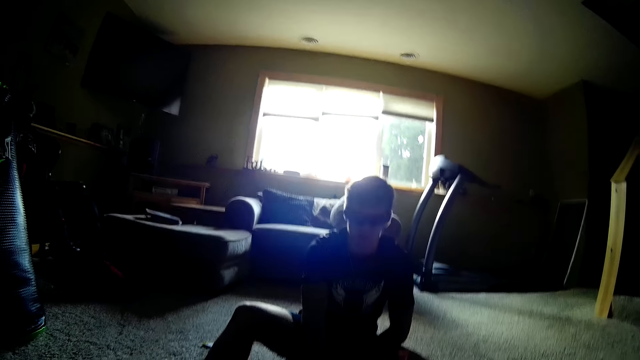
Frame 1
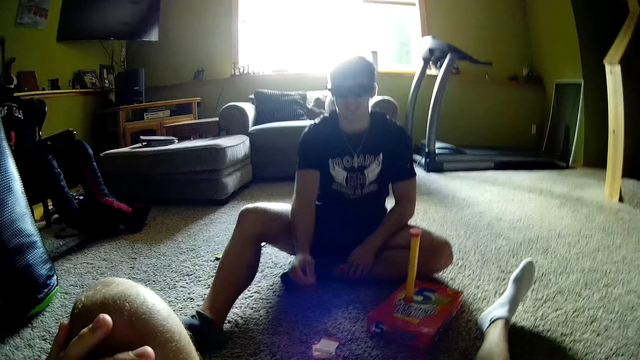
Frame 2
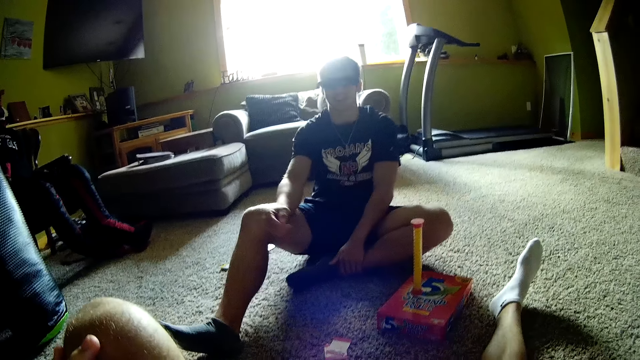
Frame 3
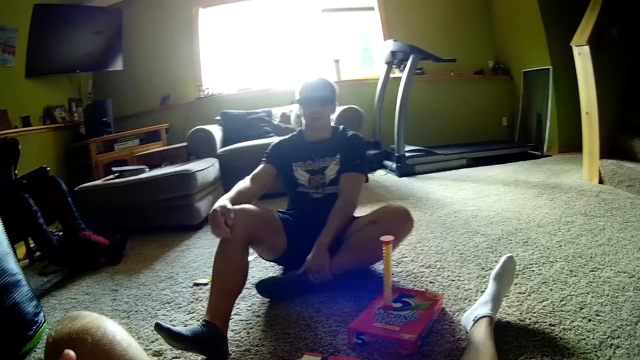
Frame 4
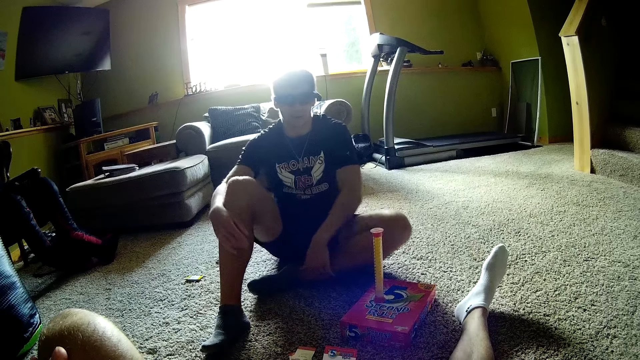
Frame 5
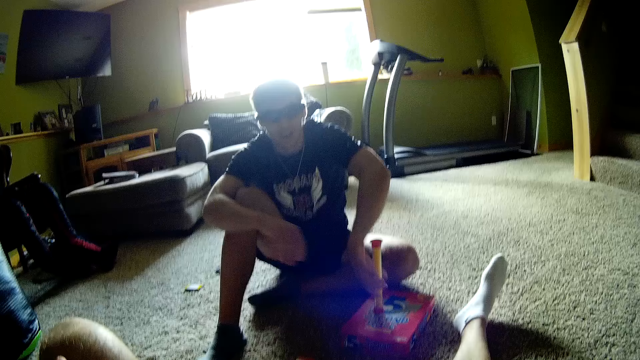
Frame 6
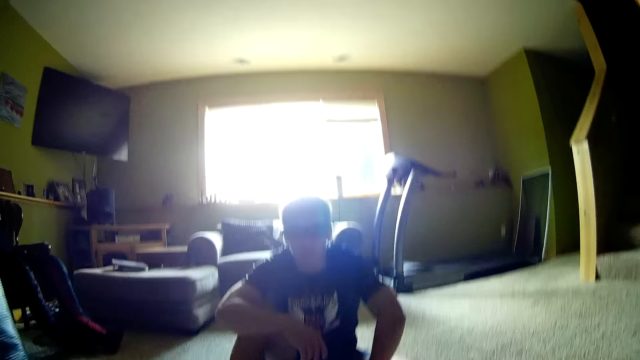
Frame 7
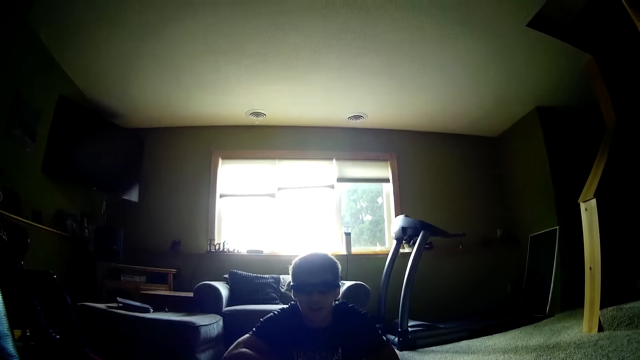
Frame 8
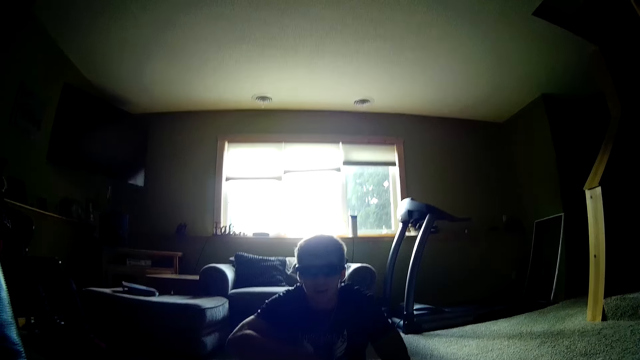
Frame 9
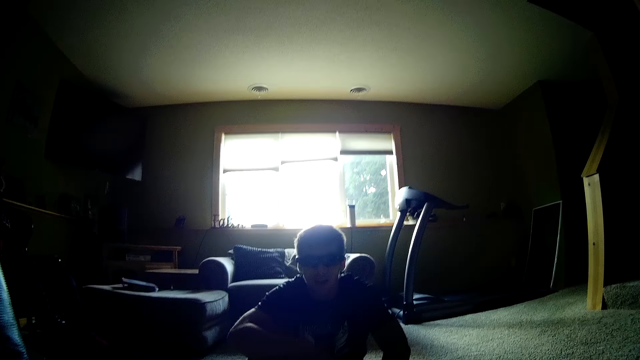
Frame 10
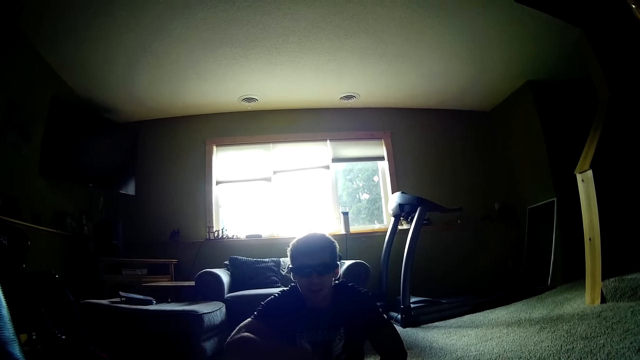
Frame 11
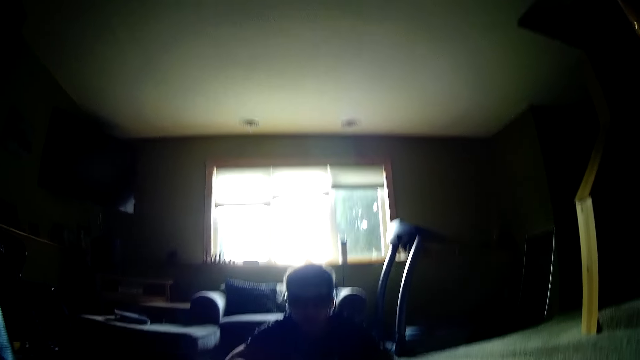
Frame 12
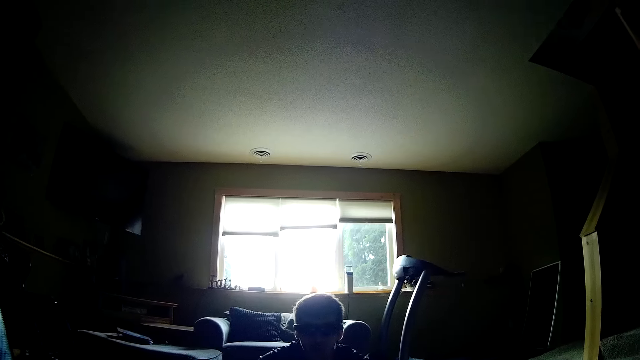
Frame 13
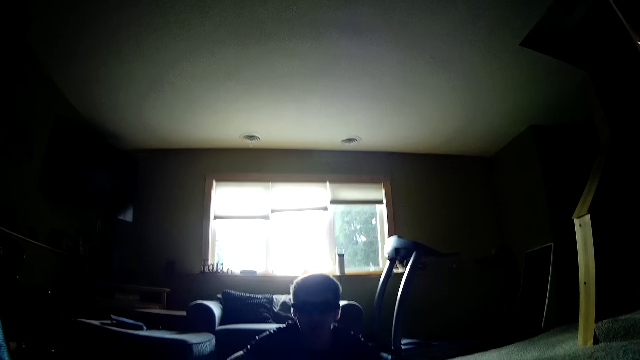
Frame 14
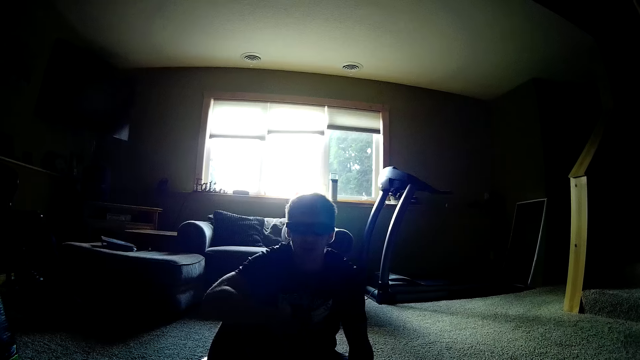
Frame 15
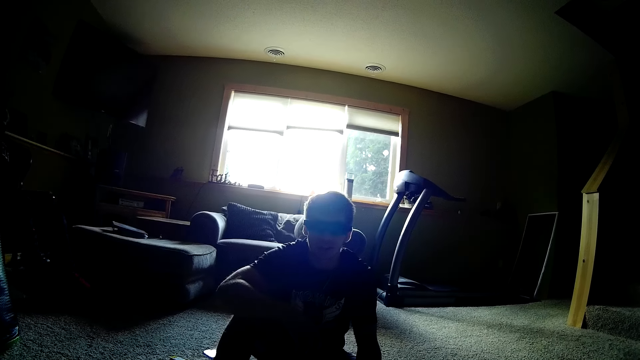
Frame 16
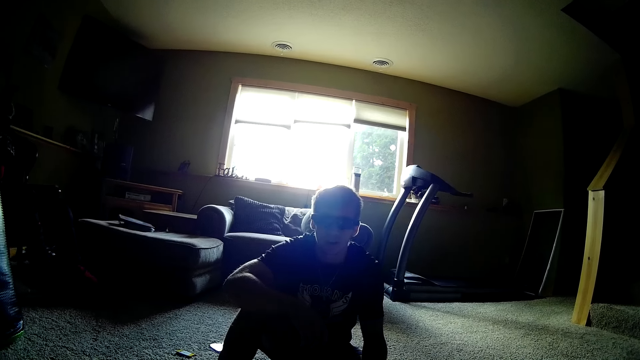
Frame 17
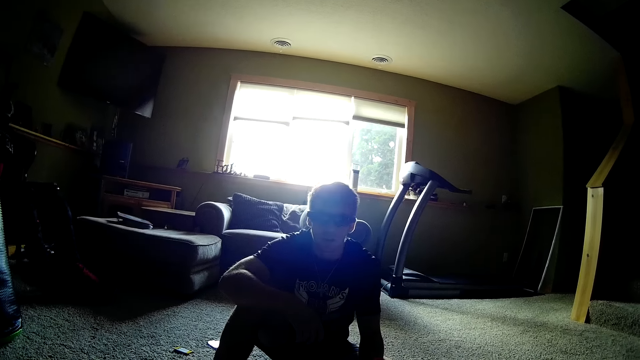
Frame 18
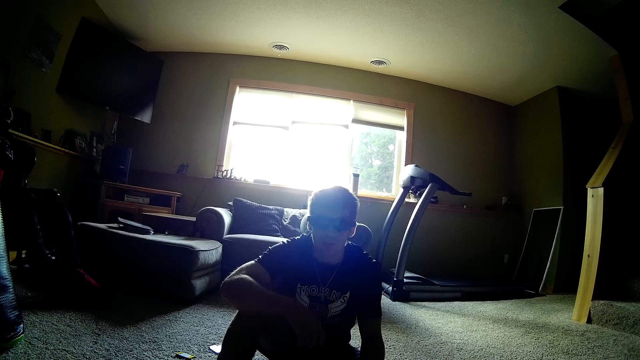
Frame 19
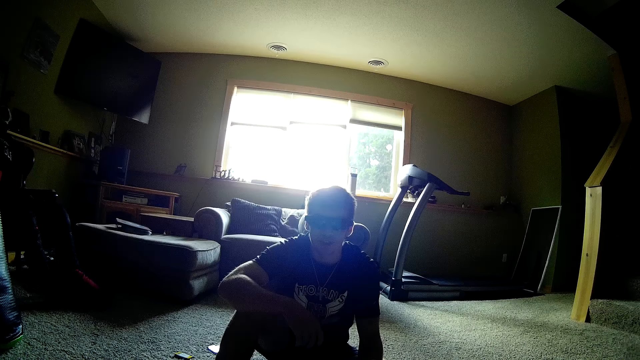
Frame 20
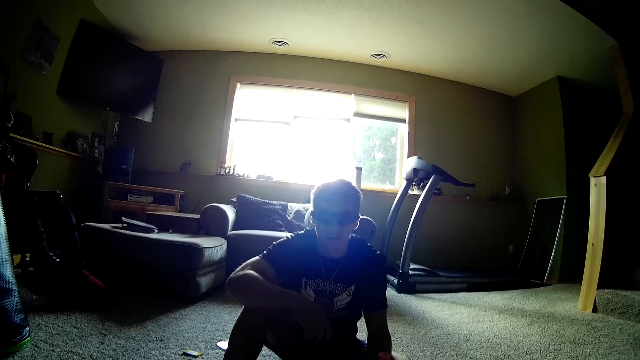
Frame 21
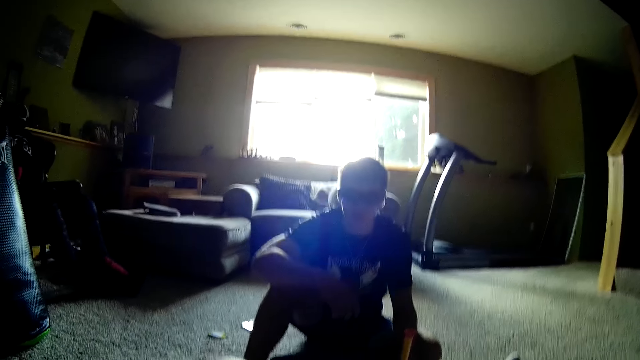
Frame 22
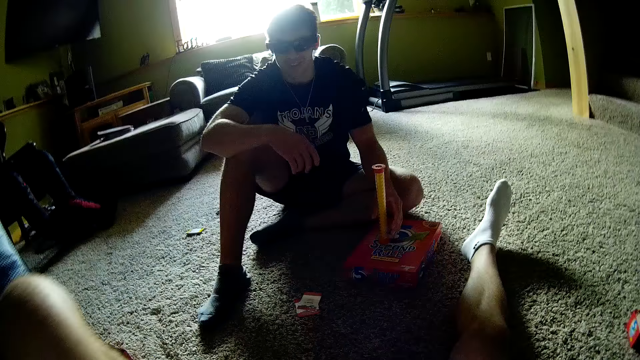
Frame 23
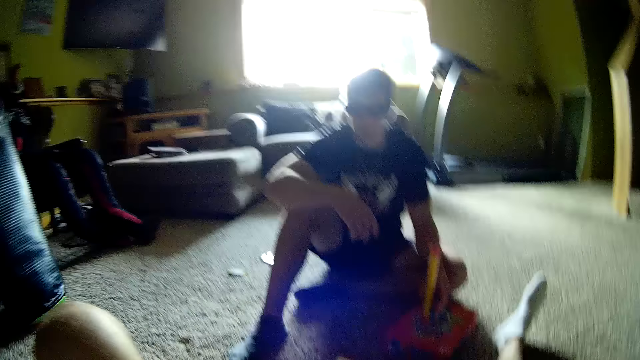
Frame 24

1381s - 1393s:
The camera wearer moves the cards. A man turns the cylinder on the box. The camera wearer interacts with the man.

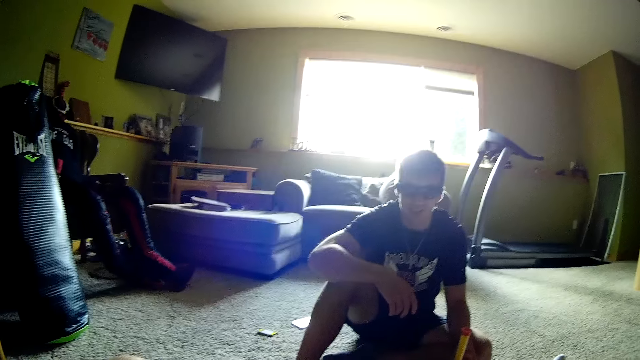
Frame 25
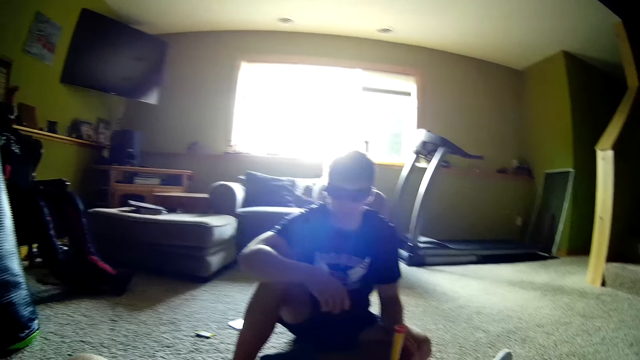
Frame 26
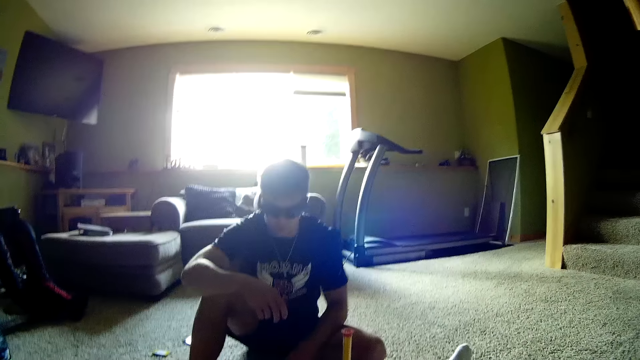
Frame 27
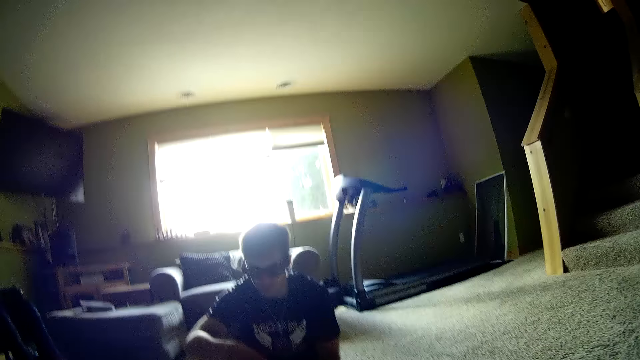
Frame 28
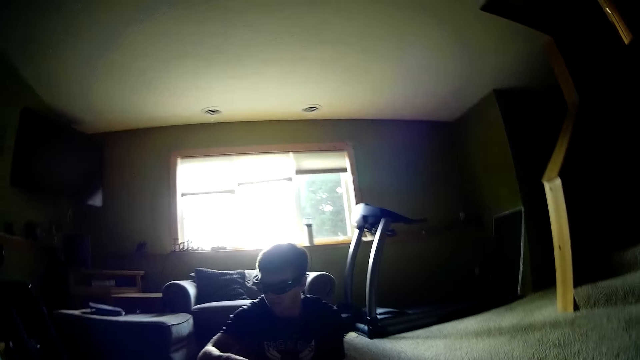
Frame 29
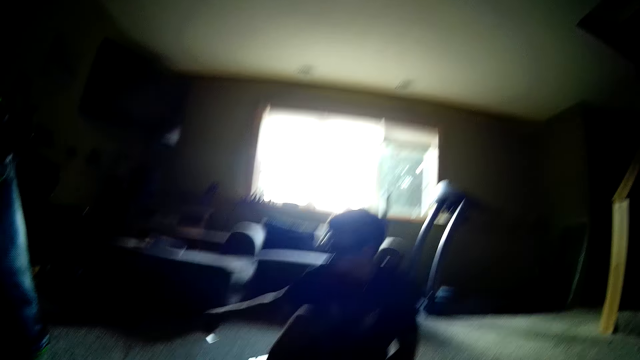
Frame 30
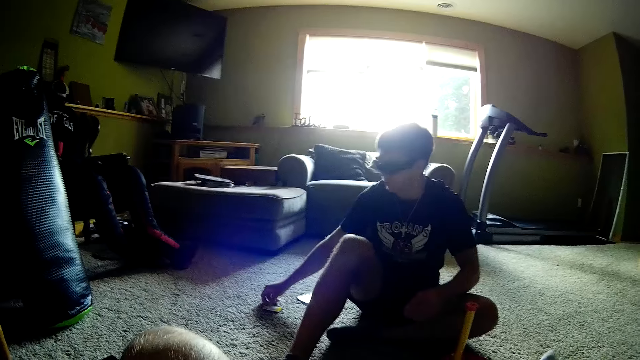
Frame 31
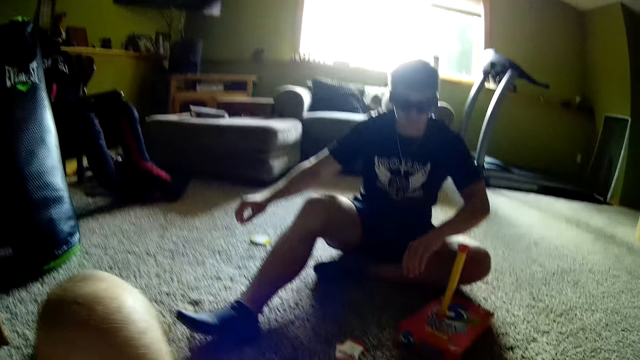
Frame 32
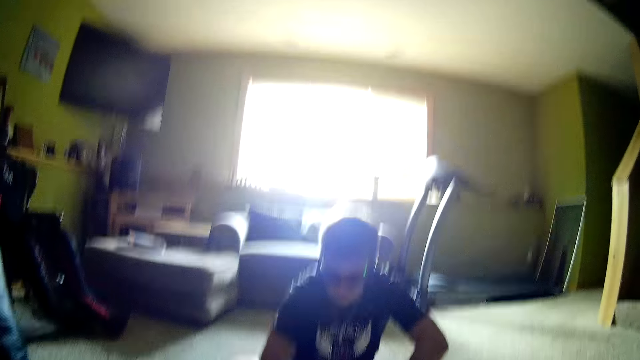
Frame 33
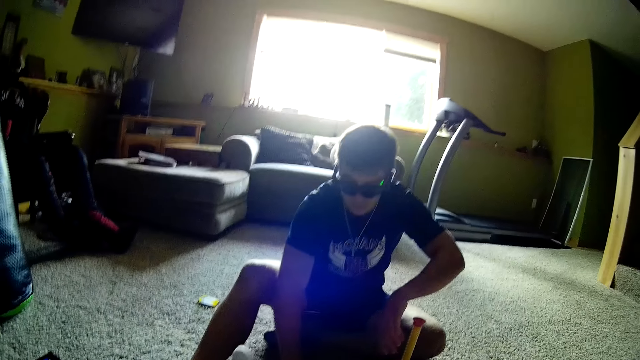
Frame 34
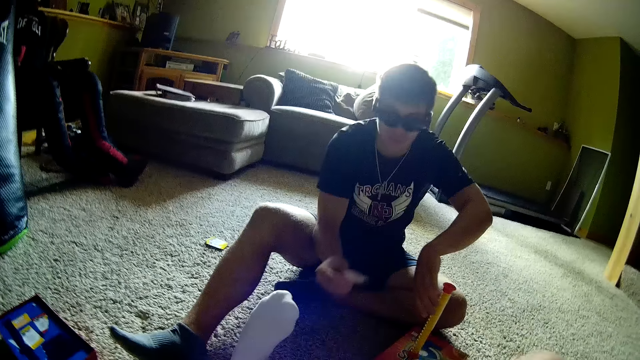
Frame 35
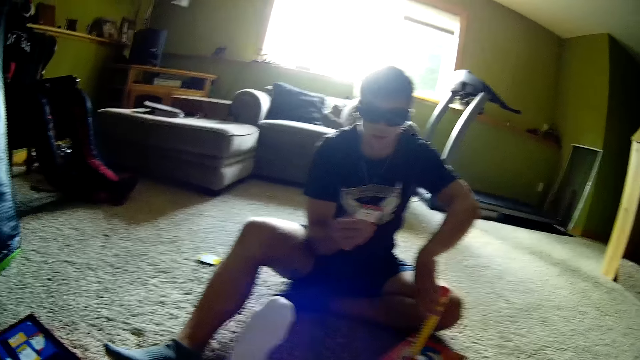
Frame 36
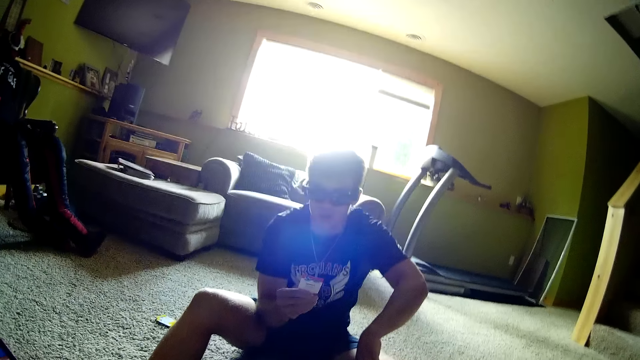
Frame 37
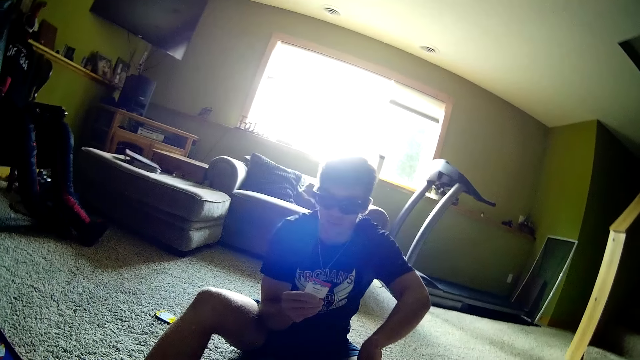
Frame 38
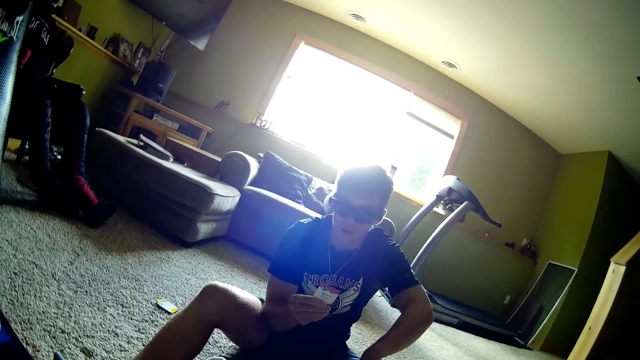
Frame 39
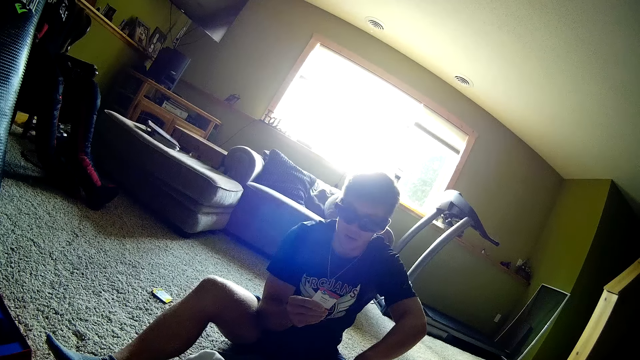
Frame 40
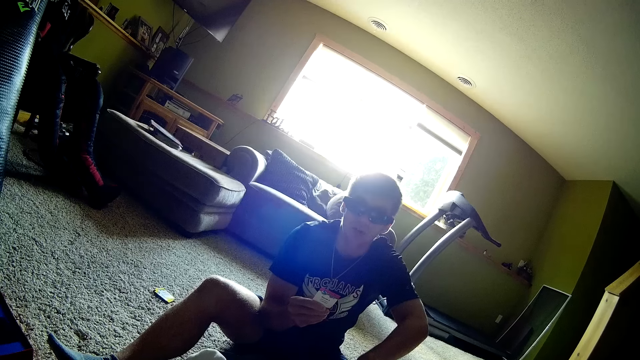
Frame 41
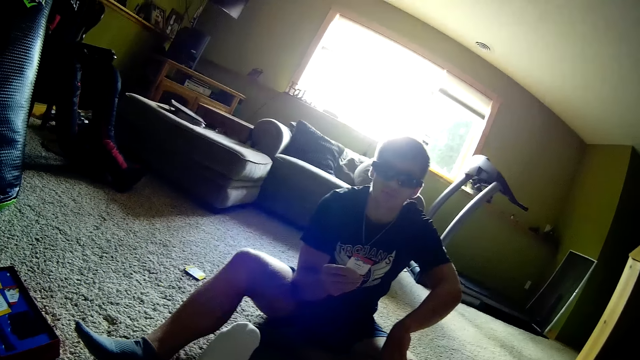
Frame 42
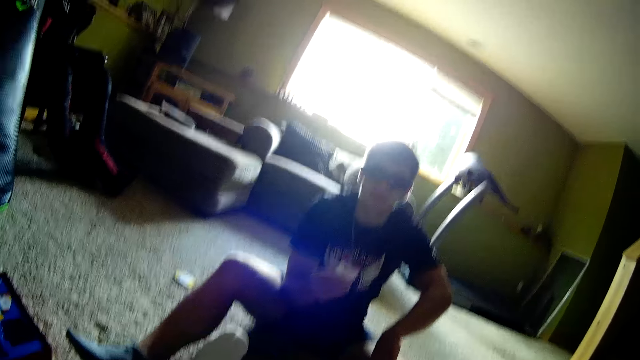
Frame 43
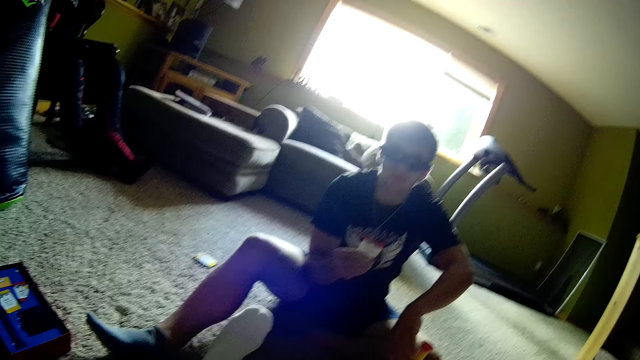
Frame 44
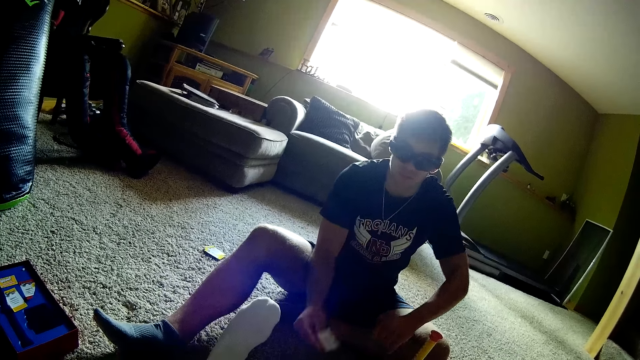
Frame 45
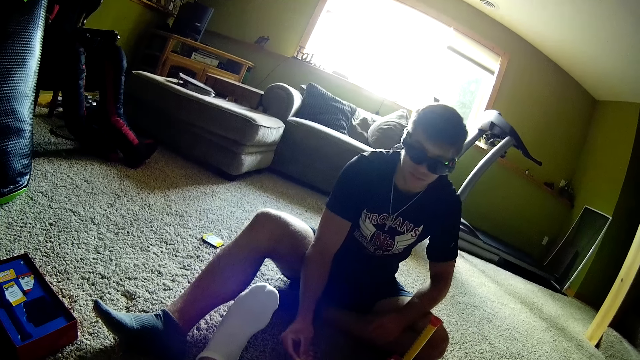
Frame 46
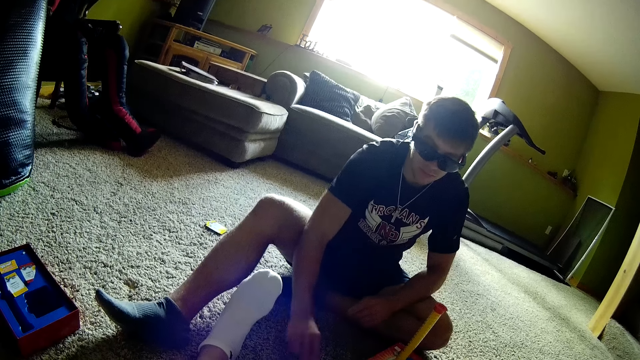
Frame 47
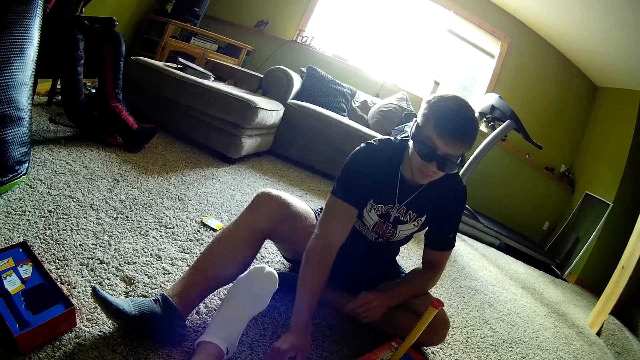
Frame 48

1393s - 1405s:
A man places the card on the floor. The man picks a card from the floor. The camera wearer interacts with the man. The man places the card on the floor.
